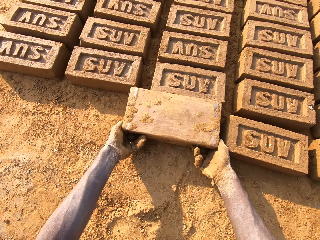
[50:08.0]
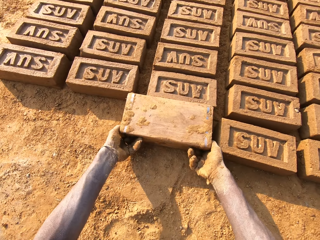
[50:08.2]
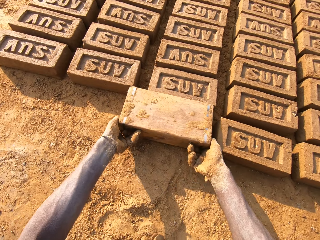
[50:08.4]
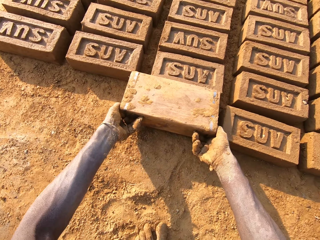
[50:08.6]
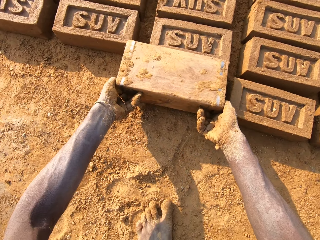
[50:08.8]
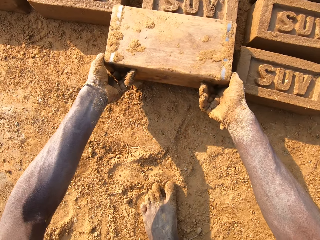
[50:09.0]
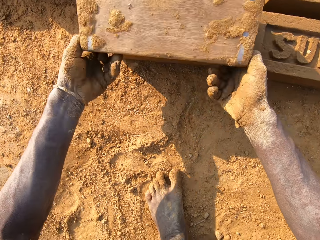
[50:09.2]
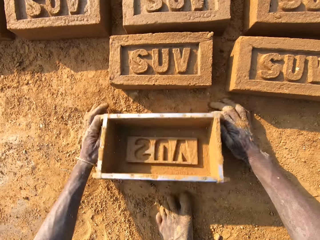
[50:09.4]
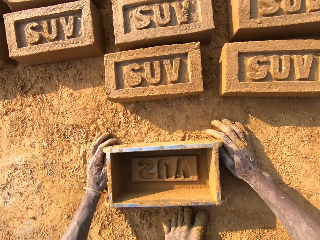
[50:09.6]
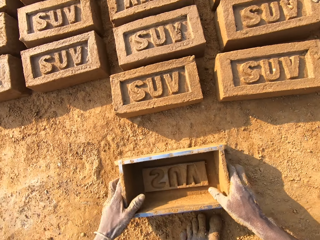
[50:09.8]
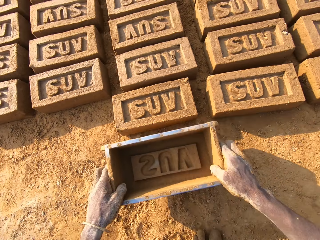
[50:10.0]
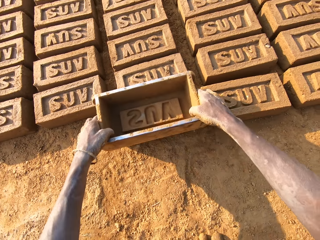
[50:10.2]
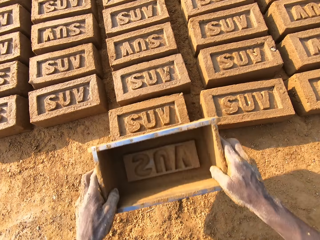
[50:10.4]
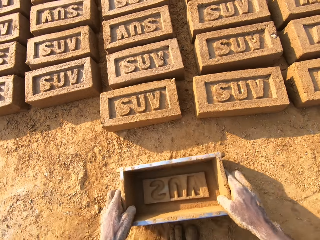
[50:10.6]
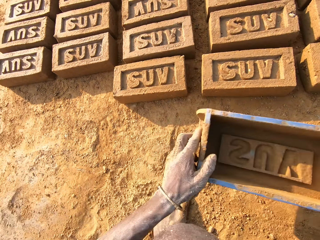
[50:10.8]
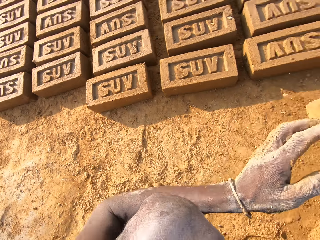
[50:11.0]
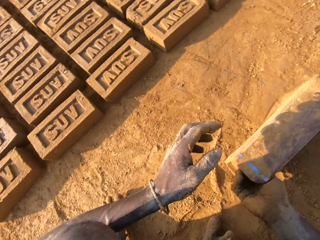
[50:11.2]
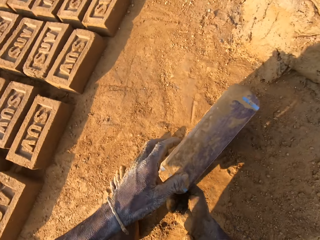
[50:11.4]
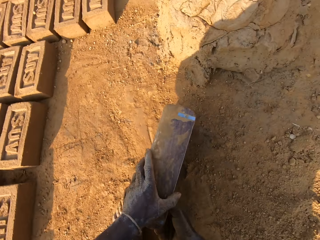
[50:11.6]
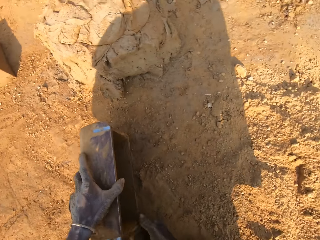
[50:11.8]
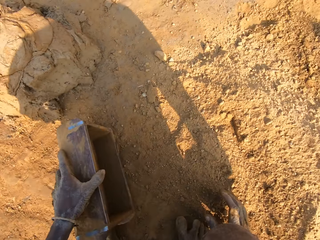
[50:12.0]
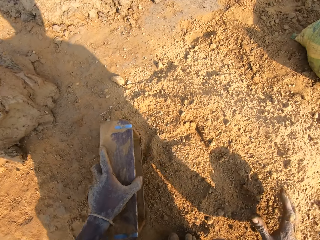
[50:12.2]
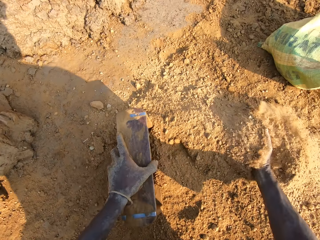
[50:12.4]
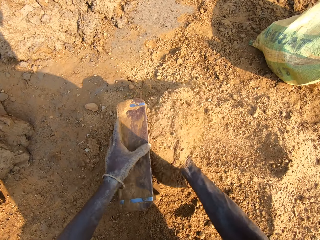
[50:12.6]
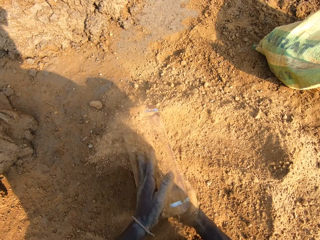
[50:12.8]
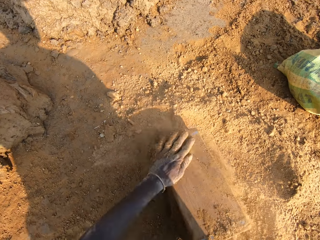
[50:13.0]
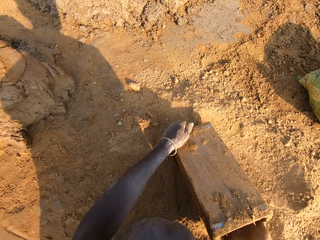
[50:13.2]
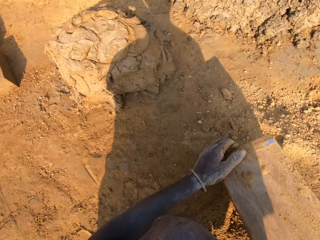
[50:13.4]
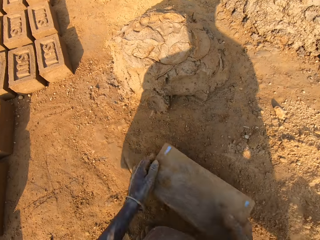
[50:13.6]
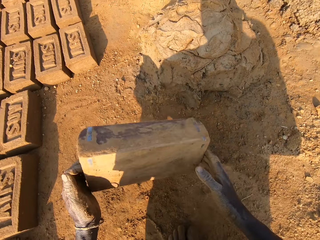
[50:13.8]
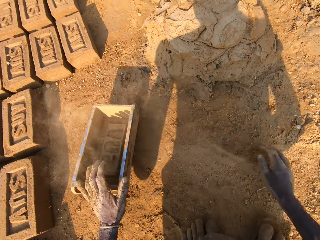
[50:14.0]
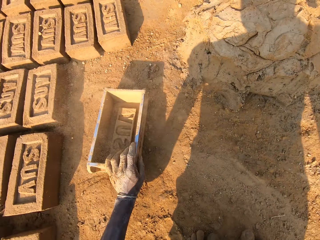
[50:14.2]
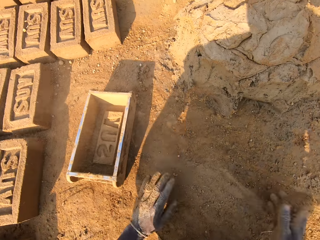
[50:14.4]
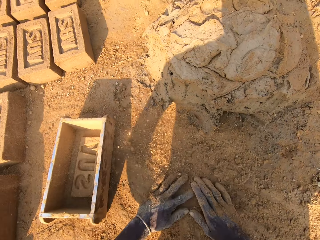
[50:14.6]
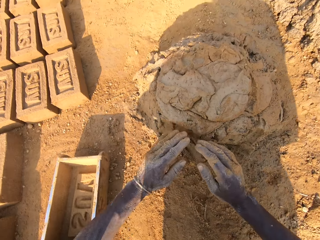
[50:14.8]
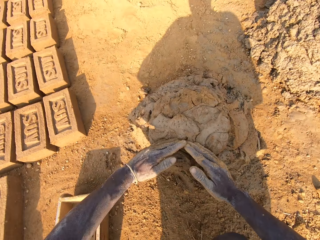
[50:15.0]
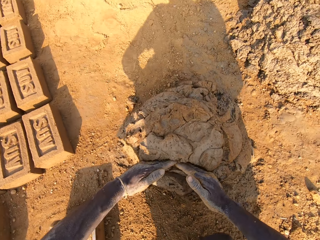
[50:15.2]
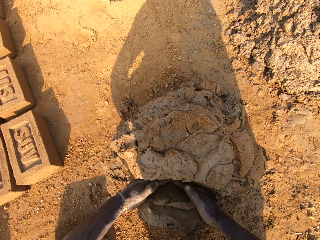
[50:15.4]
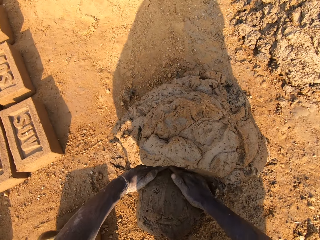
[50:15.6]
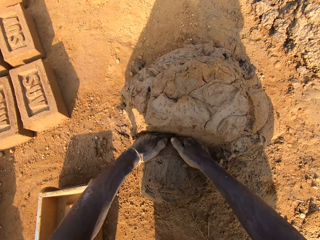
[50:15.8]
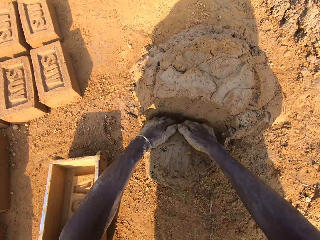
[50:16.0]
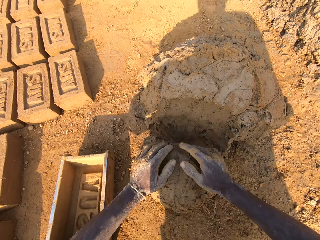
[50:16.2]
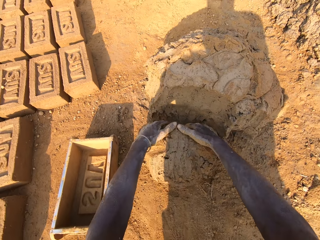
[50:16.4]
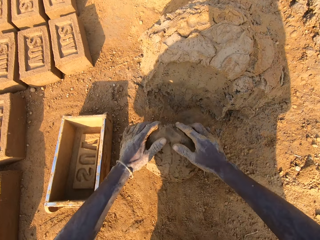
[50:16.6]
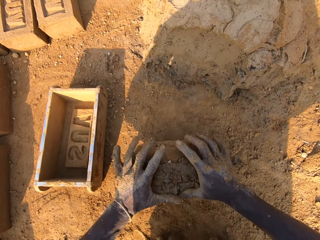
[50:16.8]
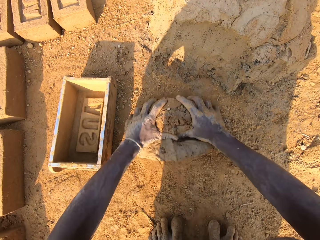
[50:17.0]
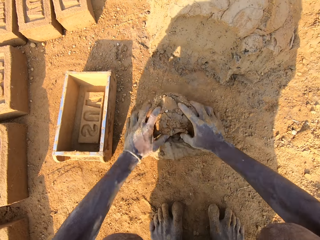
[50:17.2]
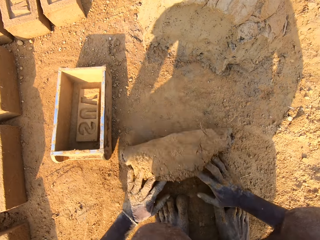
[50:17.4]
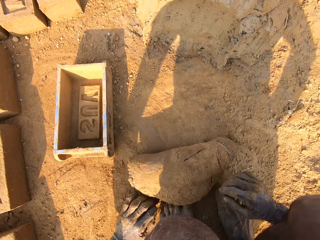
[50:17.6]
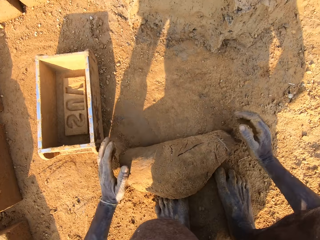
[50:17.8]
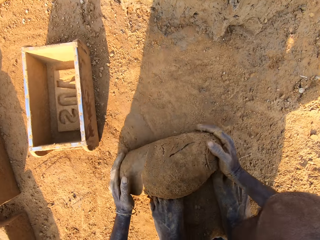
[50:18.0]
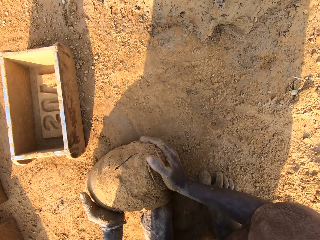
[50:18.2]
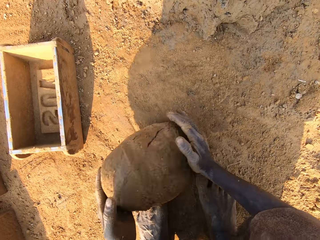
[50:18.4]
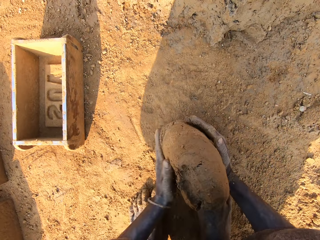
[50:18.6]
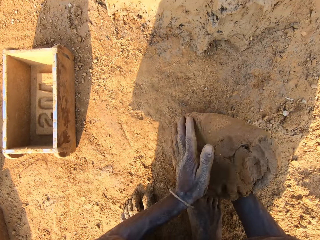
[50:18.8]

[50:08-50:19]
The camera wearer empties a brick to the ground. He makes the brick with a brick mold. He drops the brick mold on the ground. He picks up the brick mold from the ground. He puts clay in the brick mold. He empties the clay to the ground. He drops the brick mold on the ground. He rubs his hands on the clay. He scoops mortar or mud from a pile of mortar on the ground with his hands. He molds the mud with his hands. He mixes the scooped mortar with the clay.

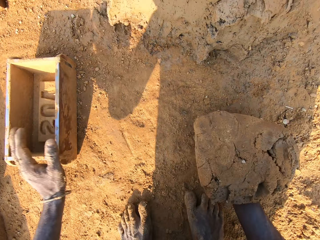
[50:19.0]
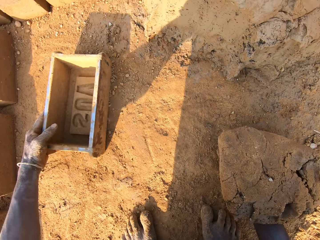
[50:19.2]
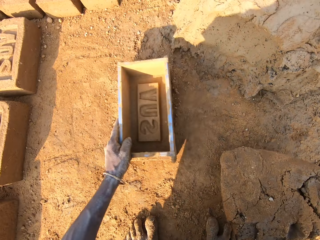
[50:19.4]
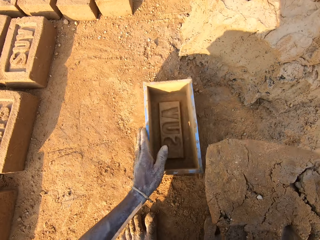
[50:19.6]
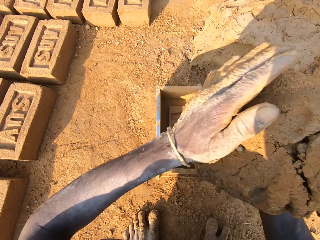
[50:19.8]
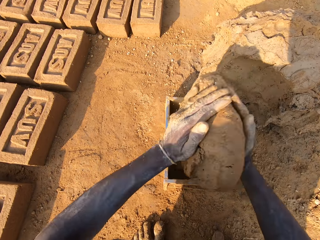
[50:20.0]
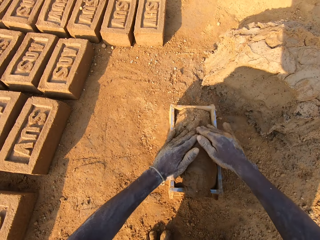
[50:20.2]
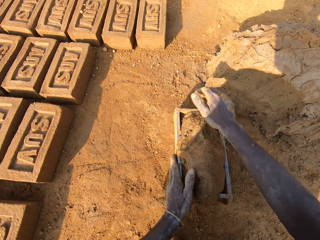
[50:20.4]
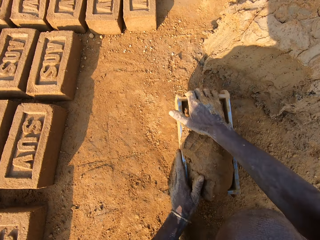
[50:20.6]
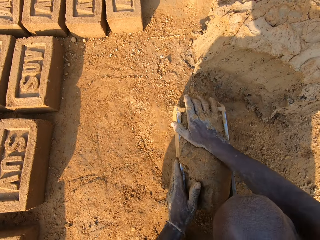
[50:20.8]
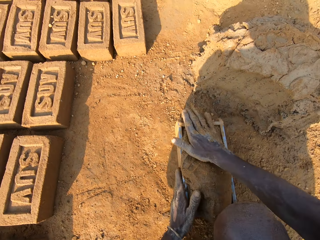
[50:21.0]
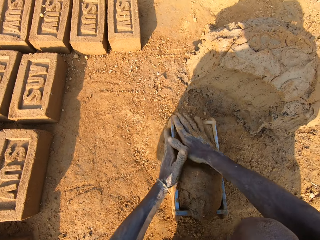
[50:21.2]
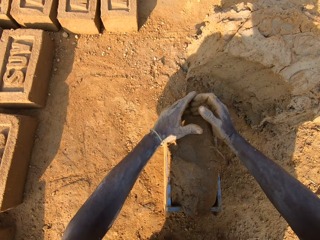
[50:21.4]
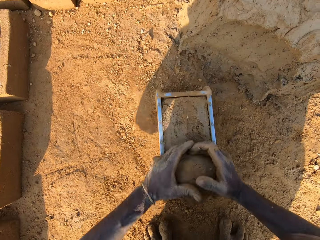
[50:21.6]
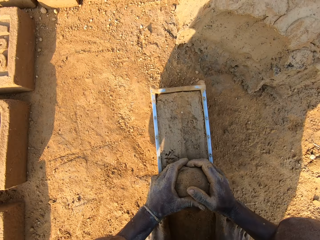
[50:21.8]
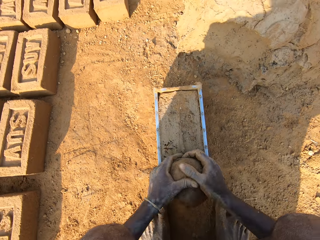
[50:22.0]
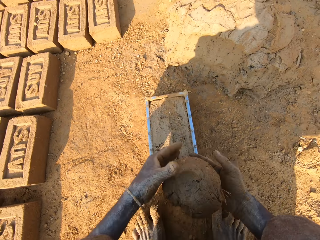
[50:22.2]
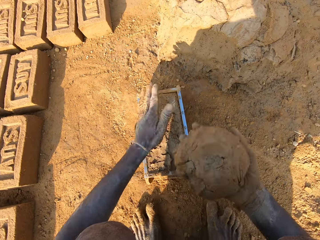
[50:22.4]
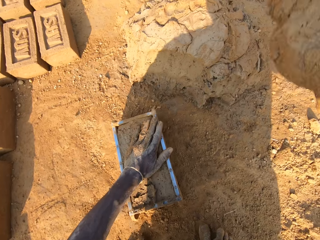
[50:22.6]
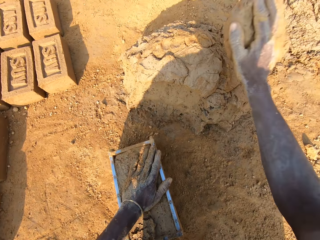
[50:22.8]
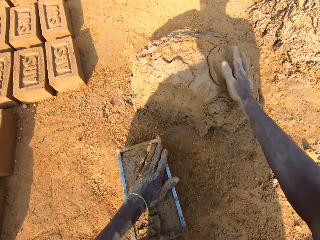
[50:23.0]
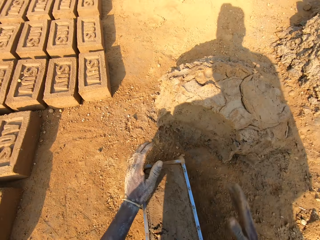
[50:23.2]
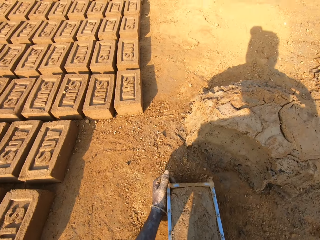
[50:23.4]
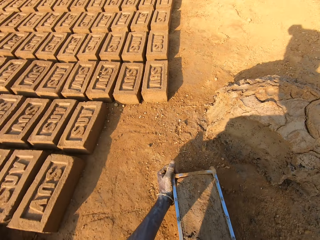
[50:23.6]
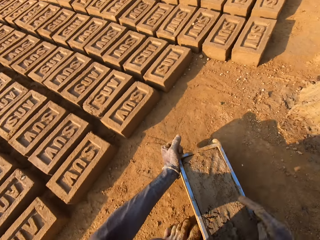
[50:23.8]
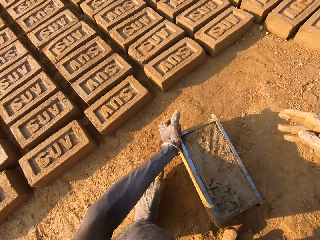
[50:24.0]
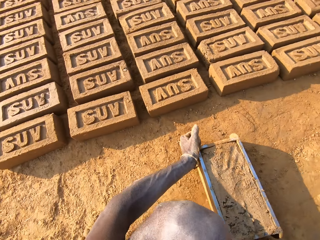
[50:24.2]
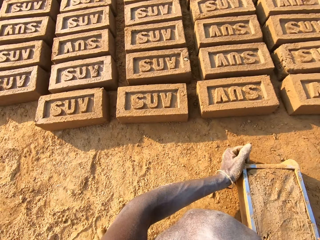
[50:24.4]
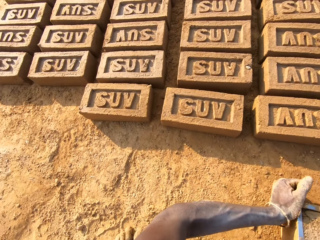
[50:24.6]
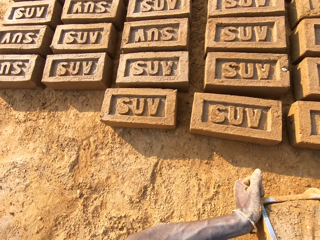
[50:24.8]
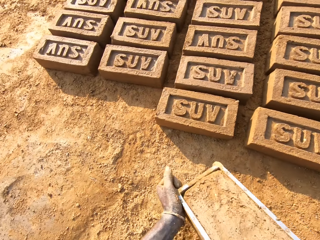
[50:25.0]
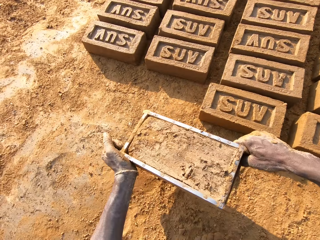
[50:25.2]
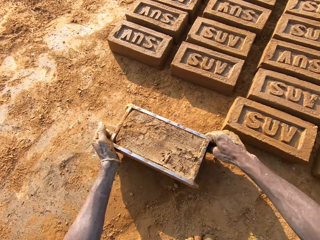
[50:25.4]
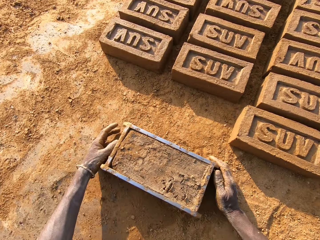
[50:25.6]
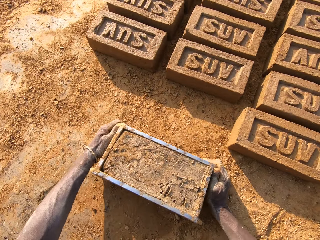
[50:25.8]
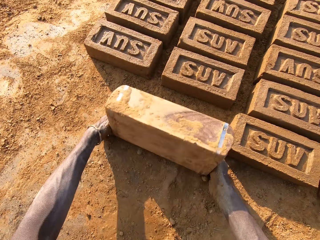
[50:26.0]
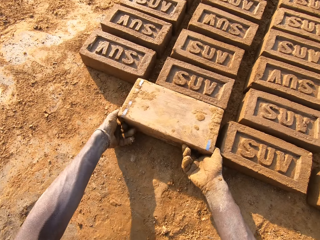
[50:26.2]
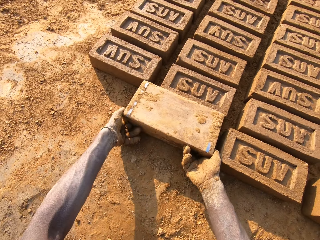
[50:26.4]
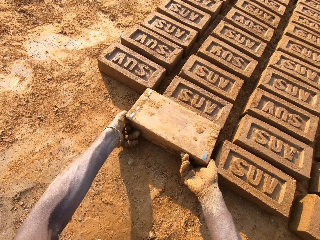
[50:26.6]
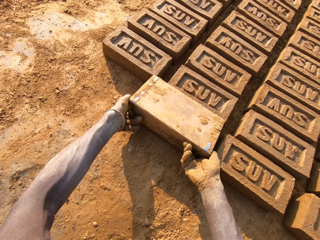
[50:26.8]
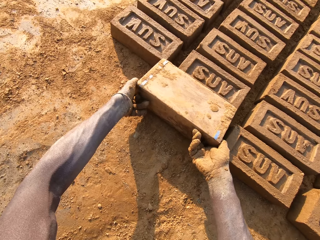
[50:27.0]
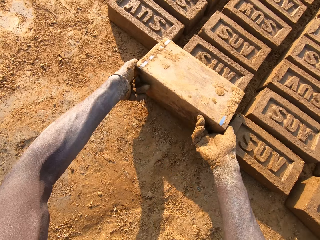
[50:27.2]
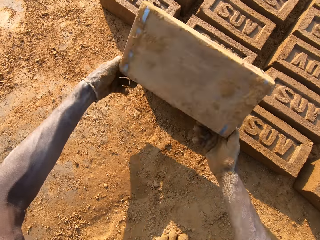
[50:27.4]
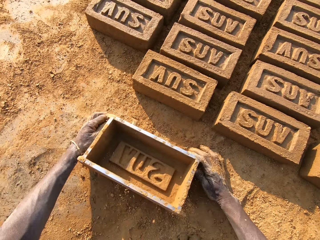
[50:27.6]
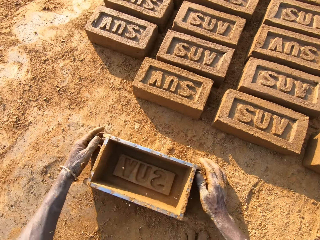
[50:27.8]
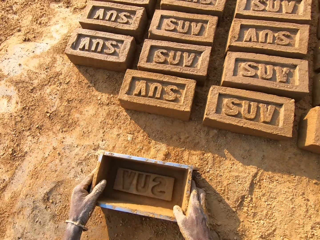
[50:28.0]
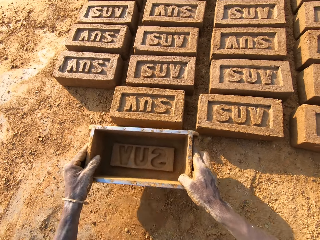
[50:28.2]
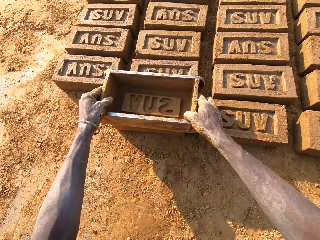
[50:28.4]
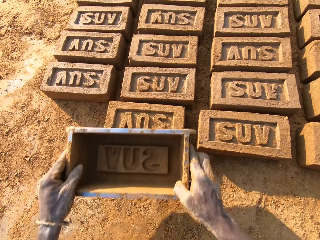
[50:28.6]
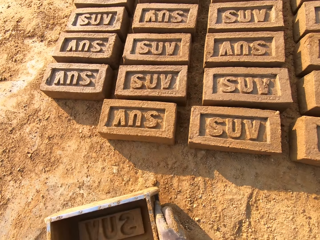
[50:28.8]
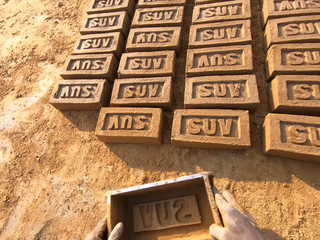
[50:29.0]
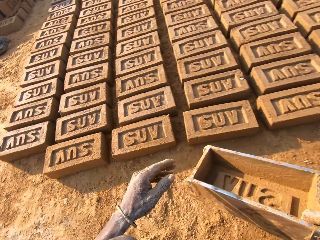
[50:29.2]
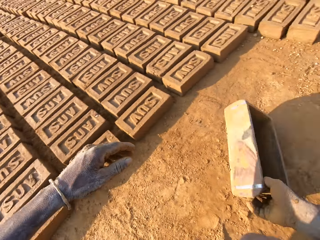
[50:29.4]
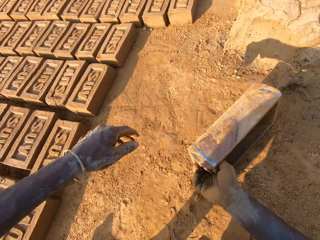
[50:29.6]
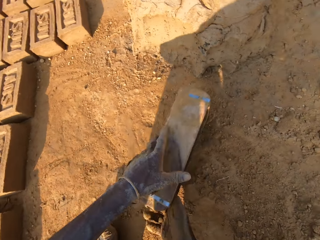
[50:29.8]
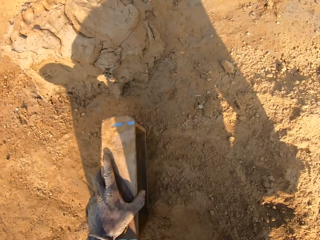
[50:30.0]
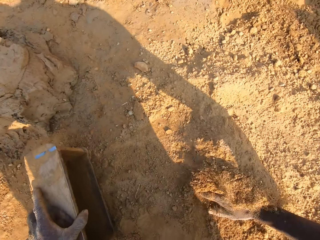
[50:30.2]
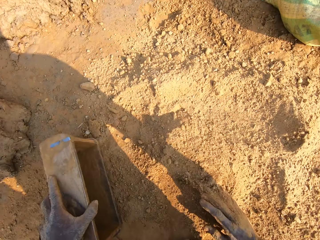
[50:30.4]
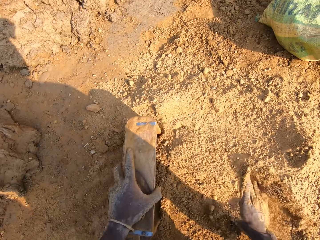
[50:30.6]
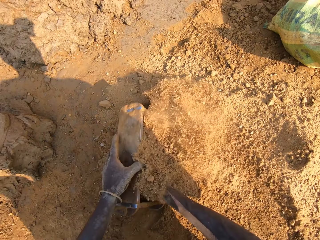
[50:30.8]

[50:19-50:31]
The camera wearer picks up the brick mold on the ground. They slam the mortar into the brick mold. They scoop the excess out of it in the brick mold. They throw the excess mortar on the pile of mortar. They pick up the brick mold from the ground. They walk on the ground. They put the brick mold on the ground. They empty a brick to the ground. They make the brick with the brick mold. They drop the brick mold on the ground. They pick up the brick mold from the ground.
